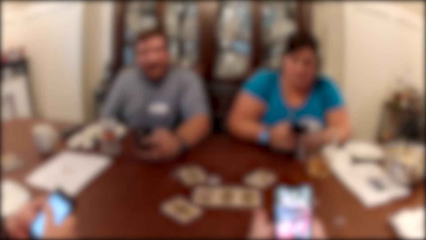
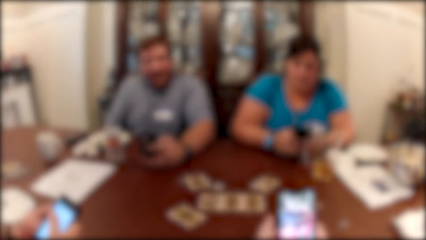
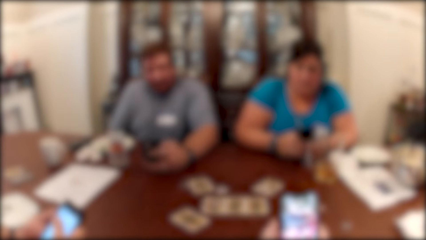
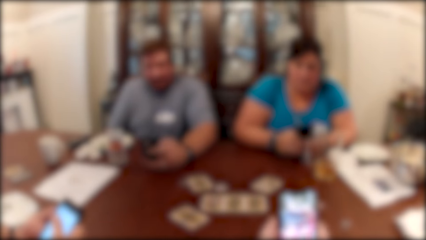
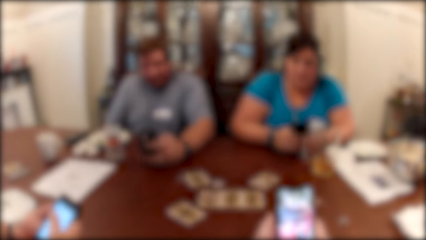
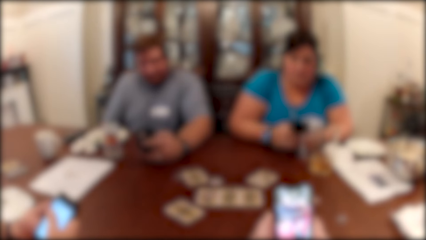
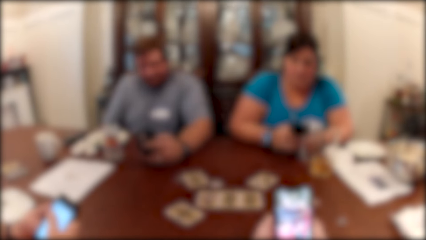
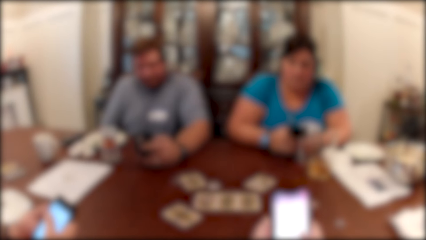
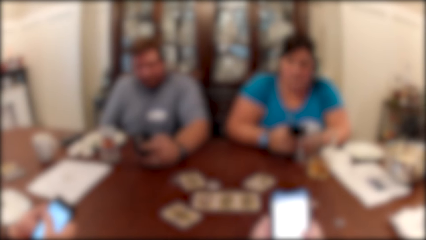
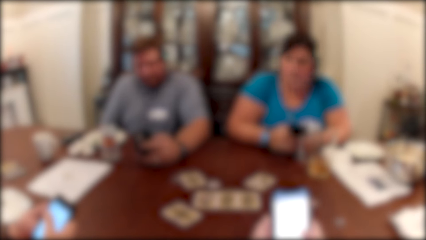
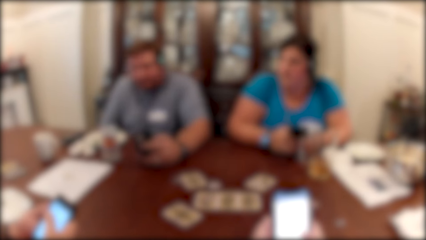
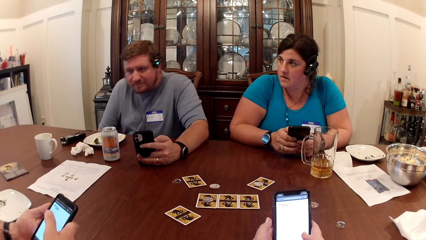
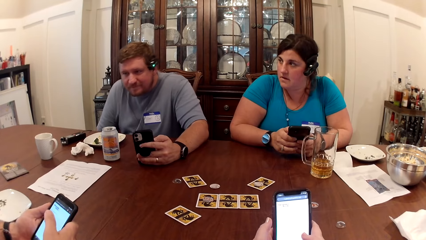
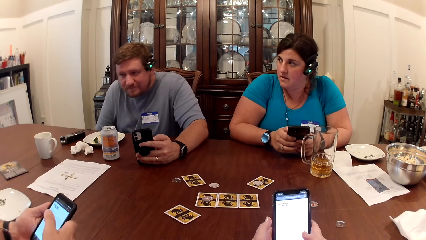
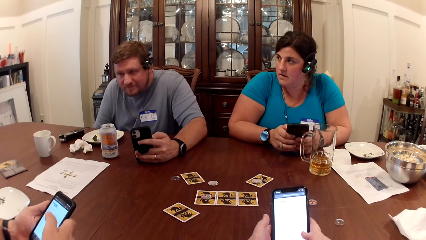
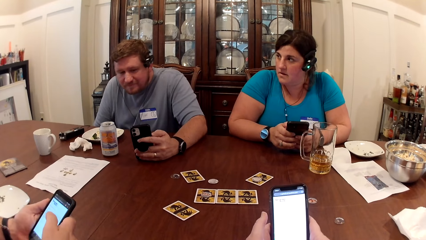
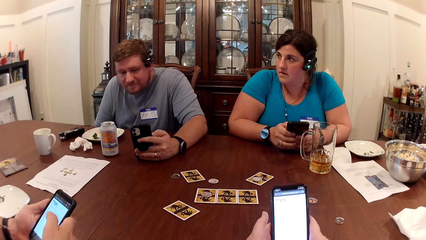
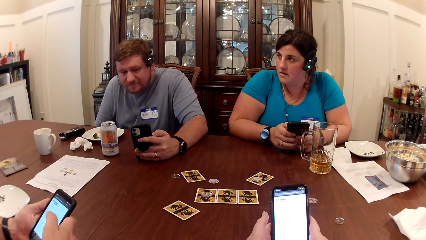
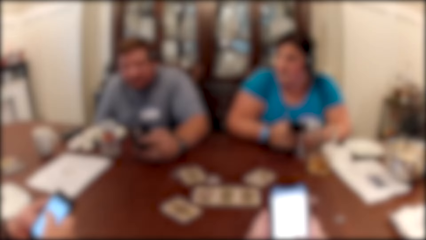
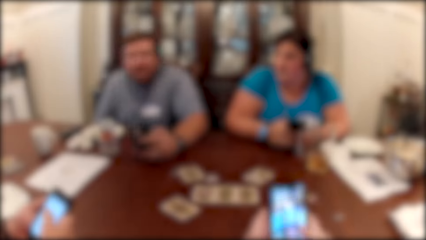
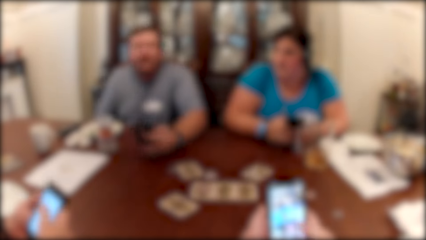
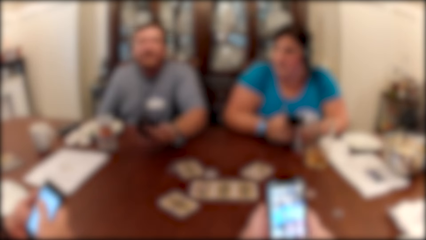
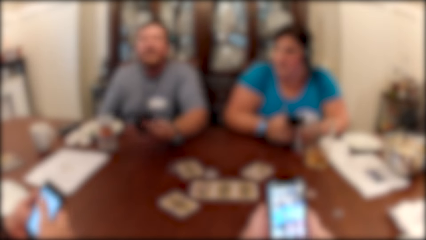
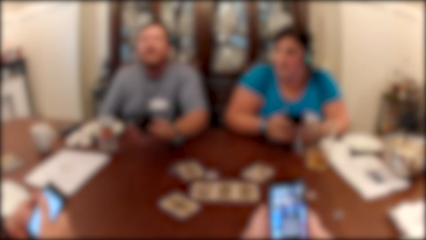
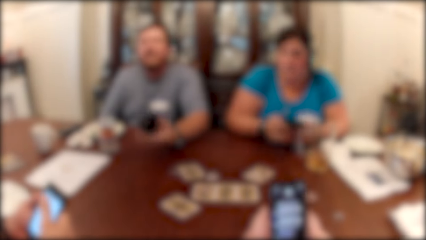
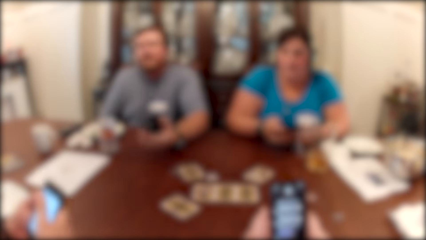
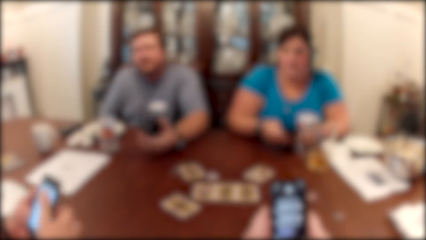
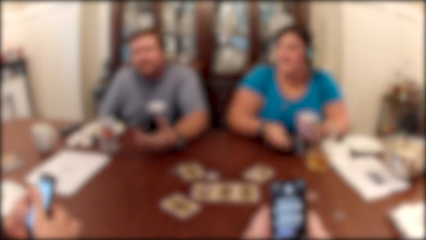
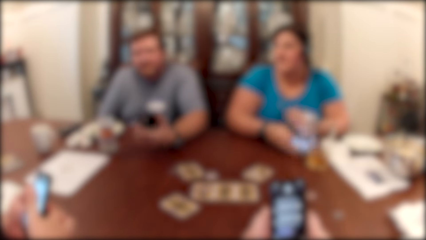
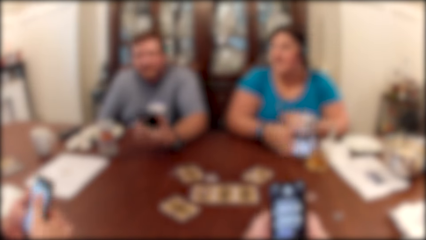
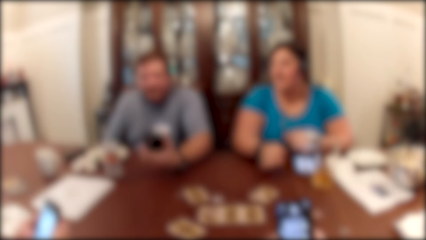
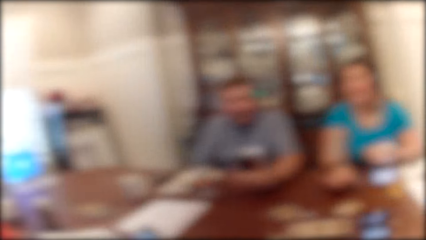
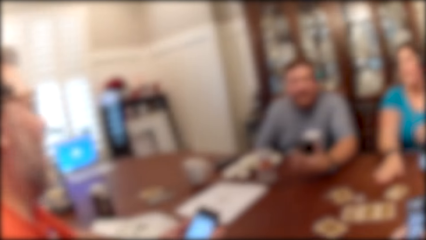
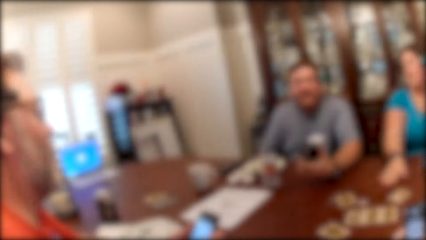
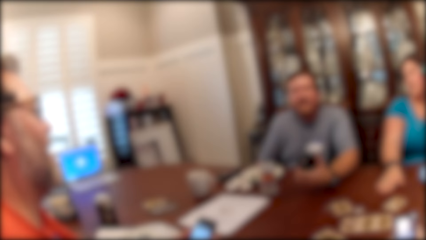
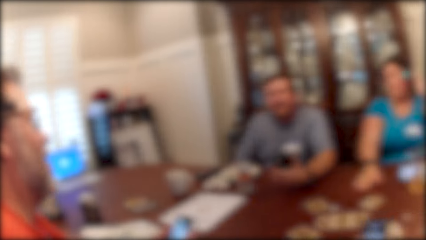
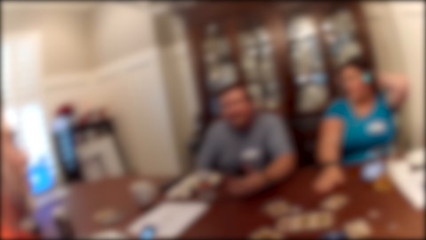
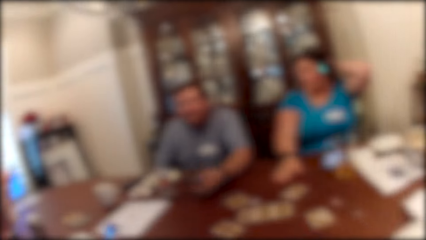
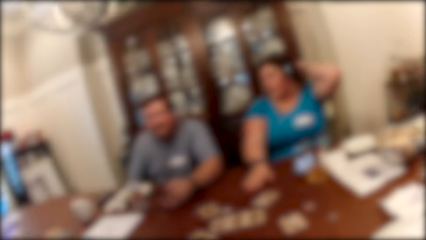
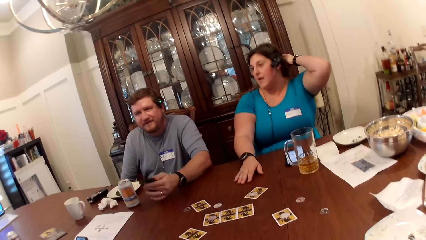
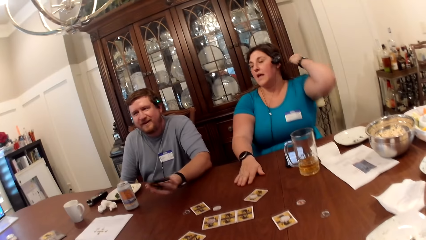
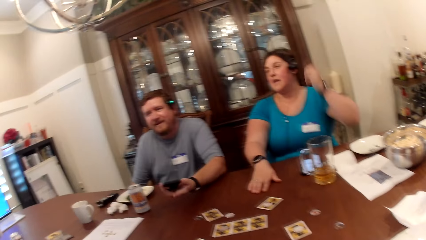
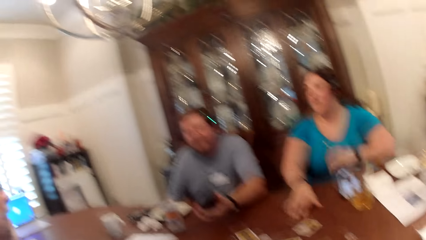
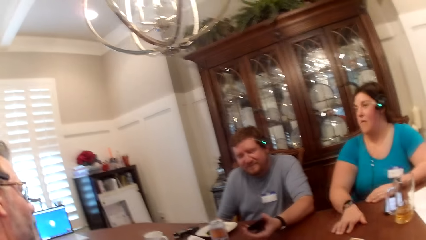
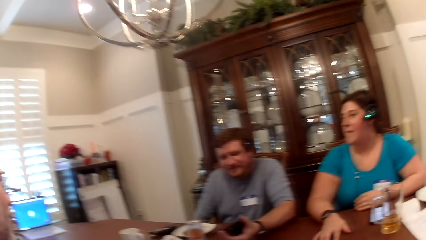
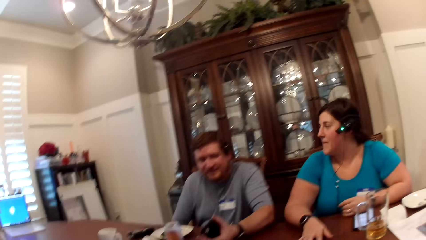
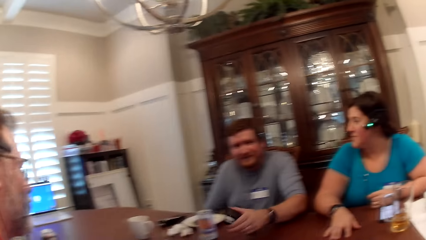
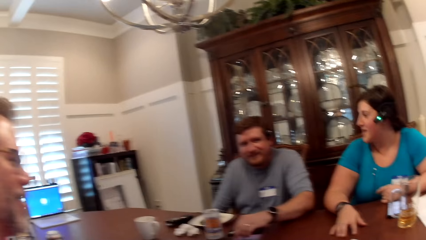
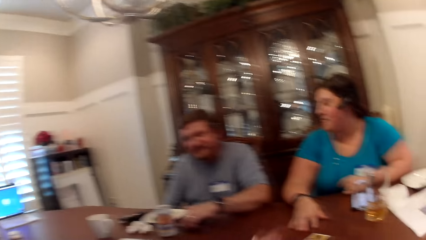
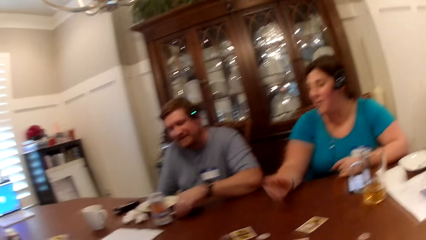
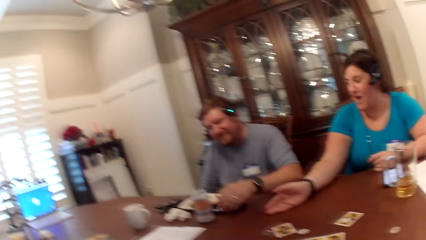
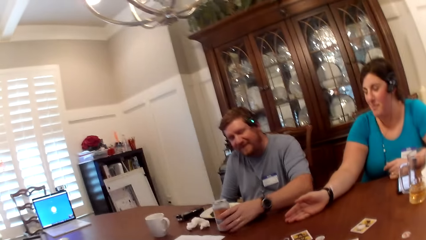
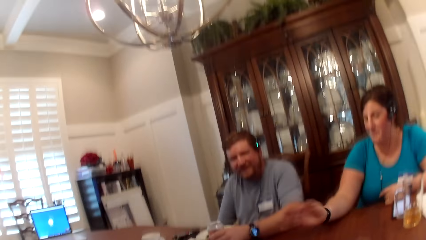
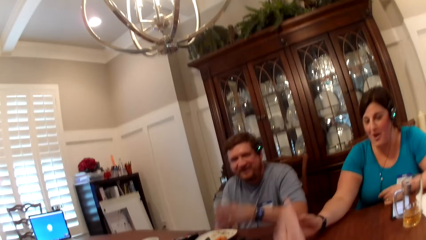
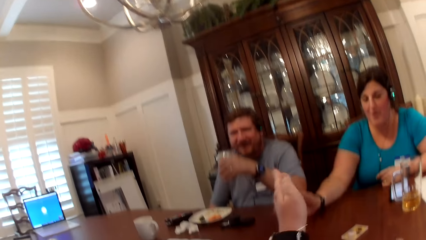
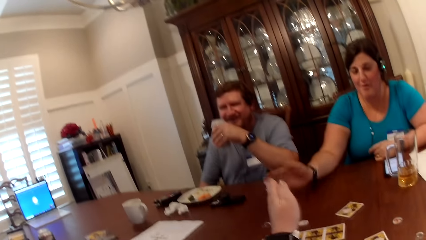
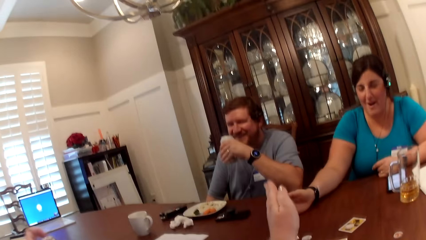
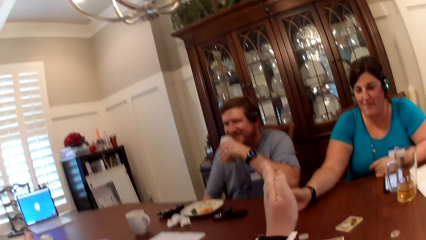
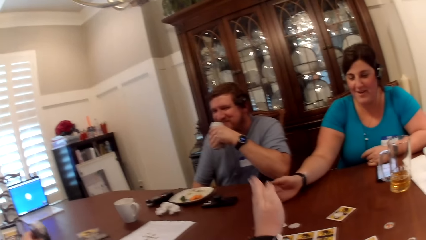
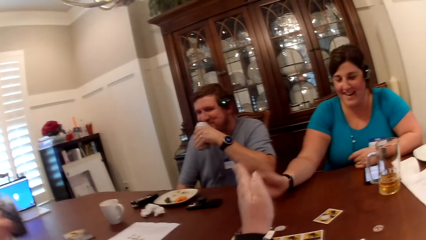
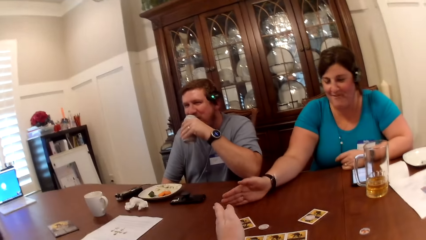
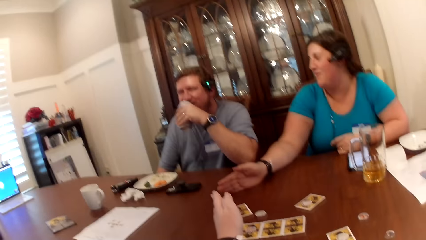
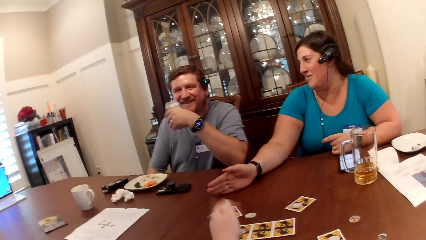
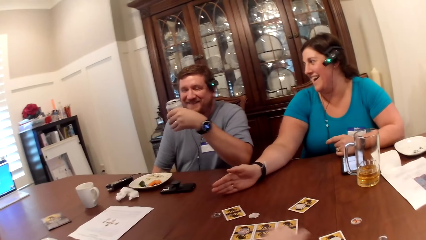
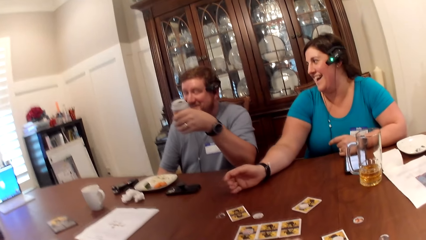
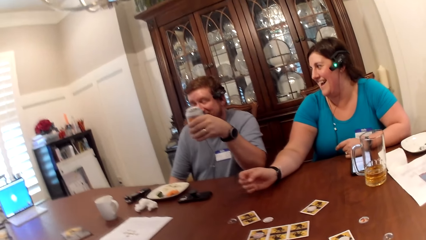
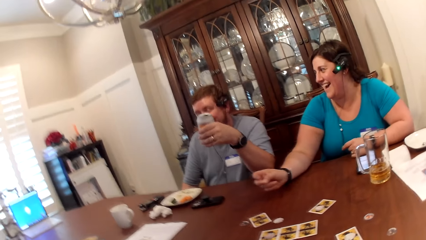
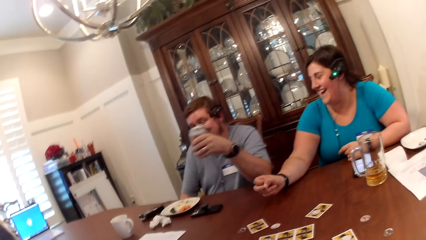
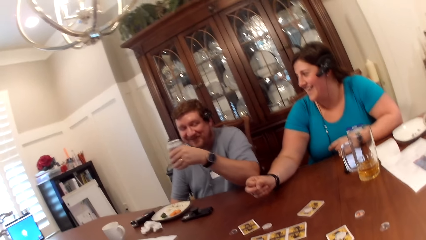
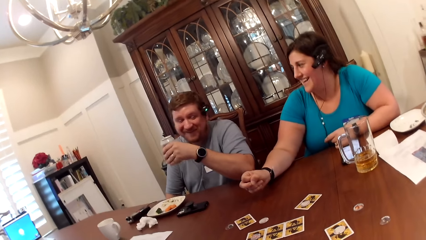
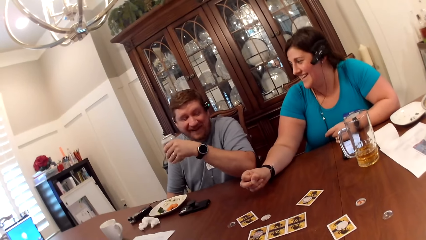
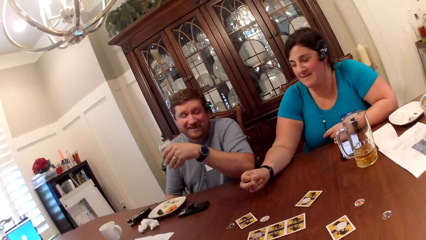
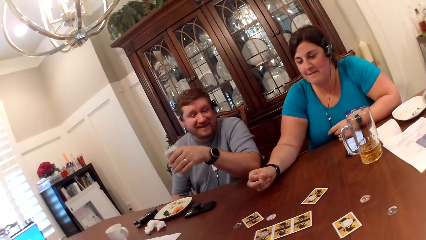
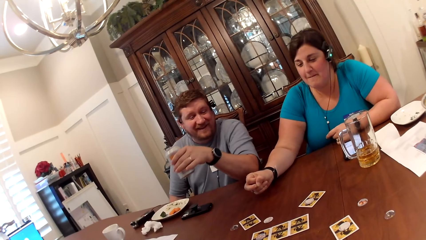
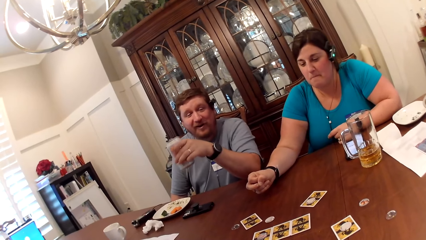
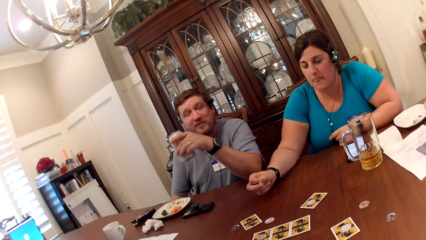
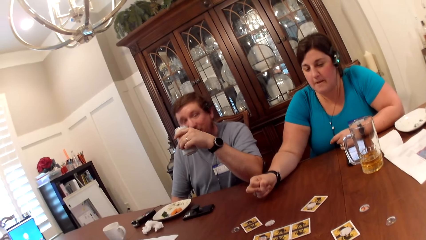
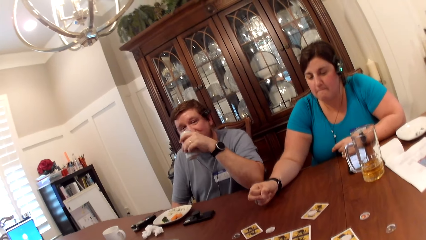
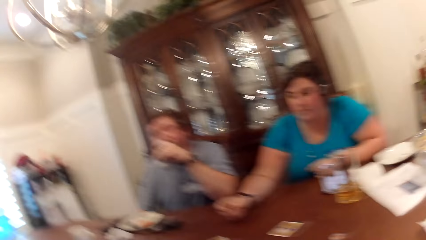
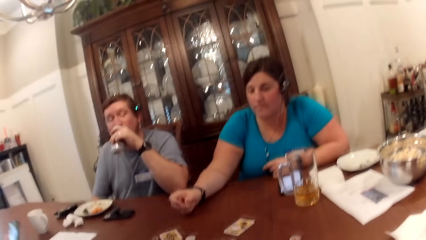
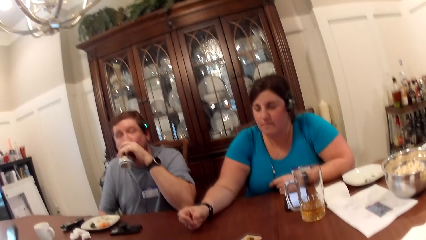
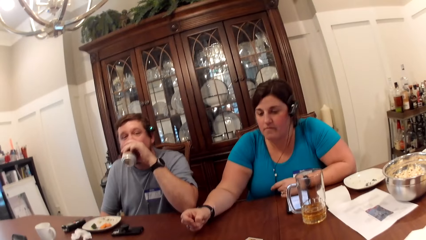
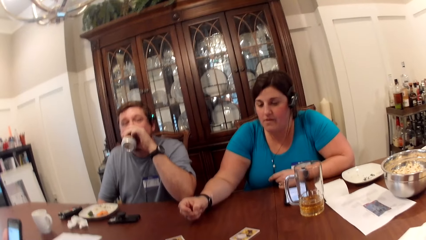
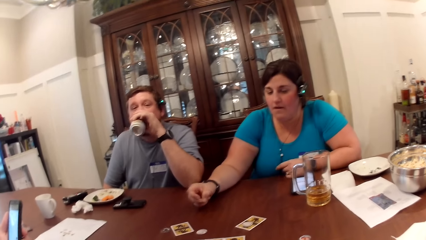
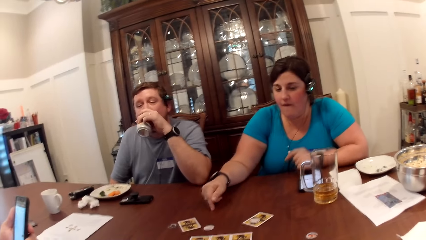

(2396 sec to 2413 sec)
The camera wearer talks to a man. She operates the phone with both hands. The man interacts with the camera wearer, another man and a woman at the table. The woman drops the phone on the table, drops her right hand on the table and holds her hair with her left hand. The camera wearer looks around. The woman drops her left hand on the table. The first man drops his phone on the table with his left hand. The woman moves her right hand on the table. The first man picks the can of beer from the table with his left hand. The woman hits her right hand on the table. The camera wearer points her left hand. The first man drinks from the can. The other man picks the can from the table with his left hand. The camera wearer talks to the first man. The first man drinks from the can of beer with his left hand.
